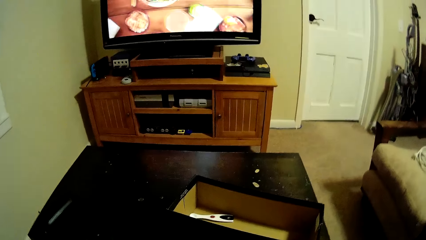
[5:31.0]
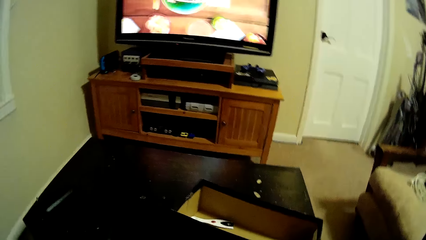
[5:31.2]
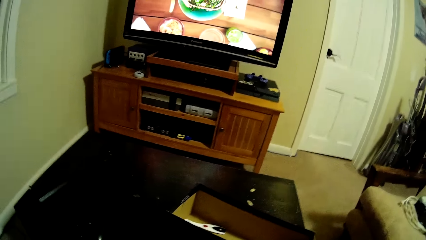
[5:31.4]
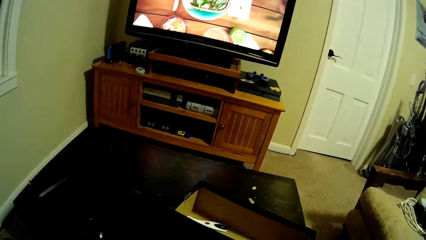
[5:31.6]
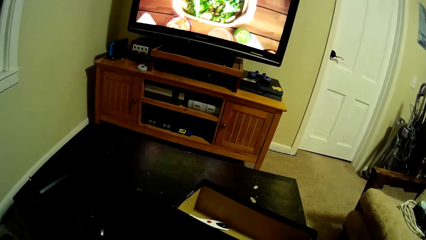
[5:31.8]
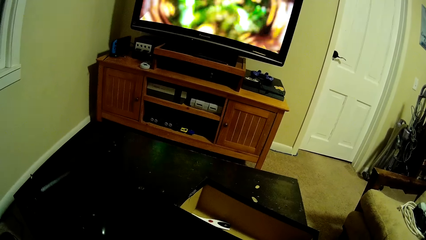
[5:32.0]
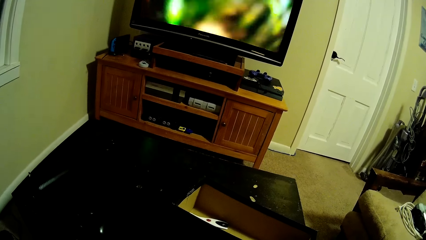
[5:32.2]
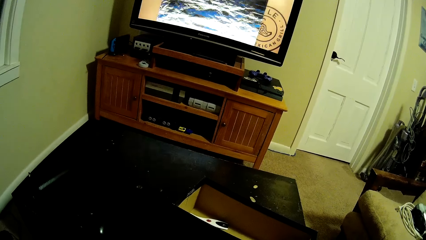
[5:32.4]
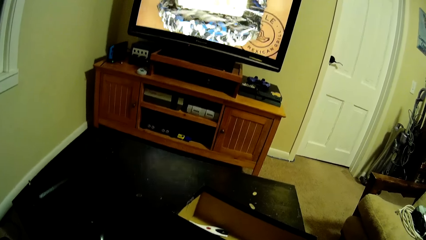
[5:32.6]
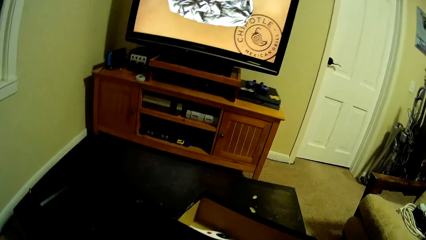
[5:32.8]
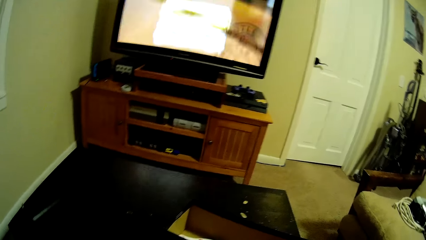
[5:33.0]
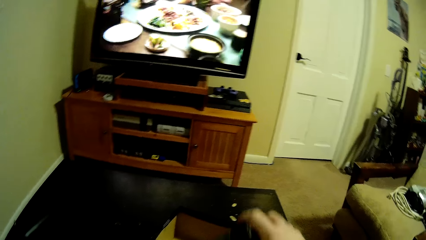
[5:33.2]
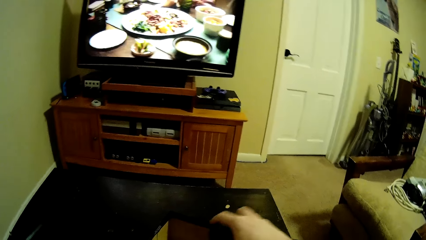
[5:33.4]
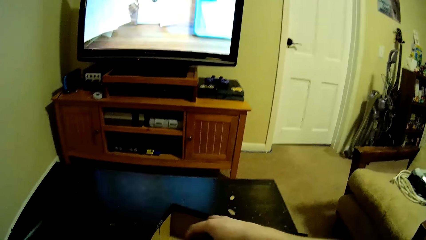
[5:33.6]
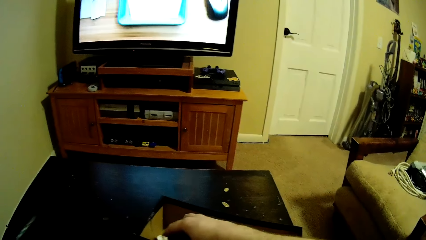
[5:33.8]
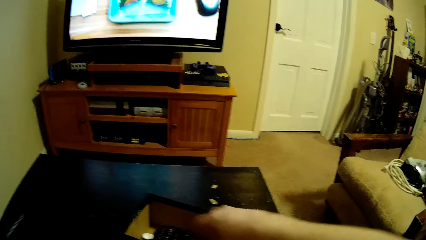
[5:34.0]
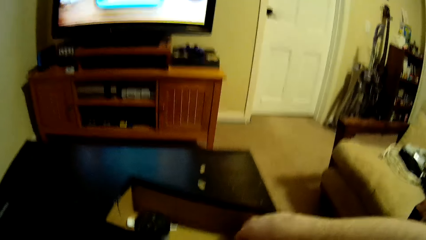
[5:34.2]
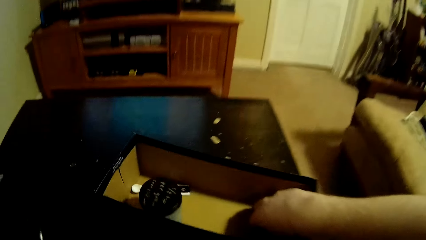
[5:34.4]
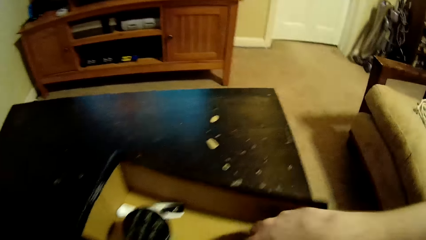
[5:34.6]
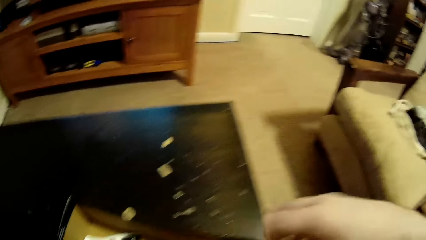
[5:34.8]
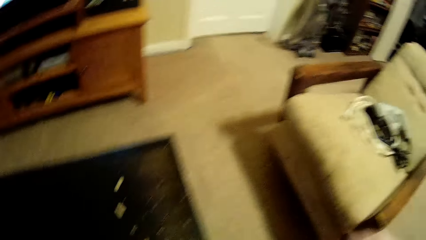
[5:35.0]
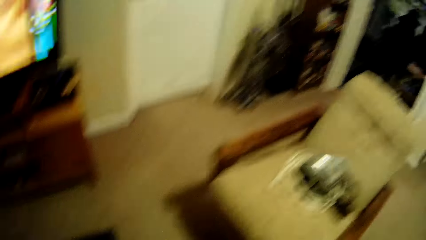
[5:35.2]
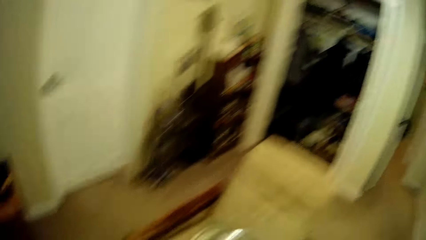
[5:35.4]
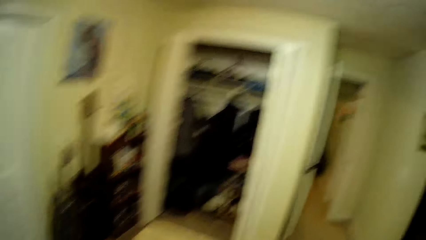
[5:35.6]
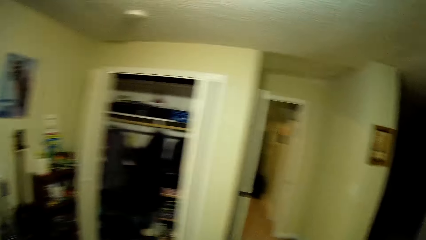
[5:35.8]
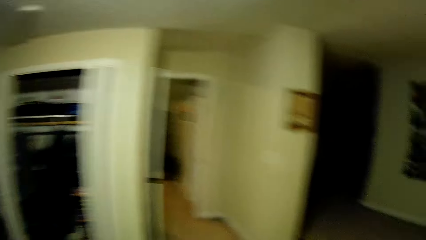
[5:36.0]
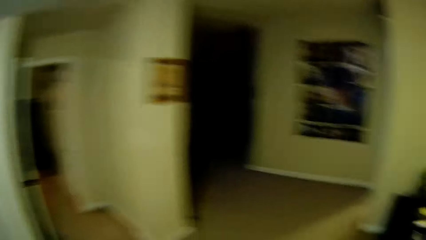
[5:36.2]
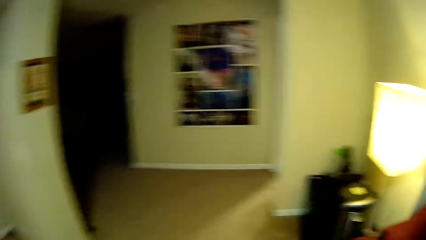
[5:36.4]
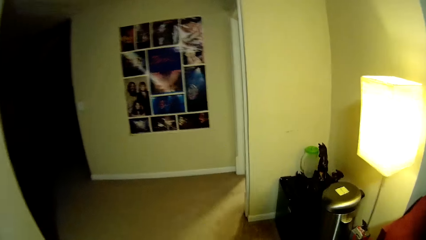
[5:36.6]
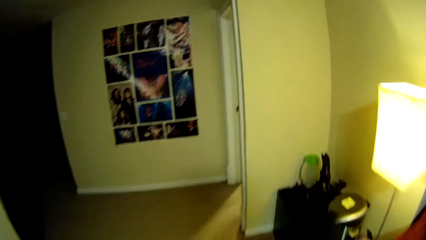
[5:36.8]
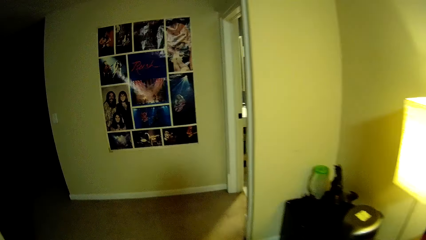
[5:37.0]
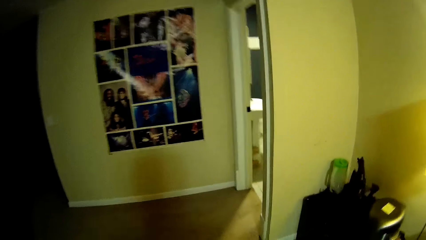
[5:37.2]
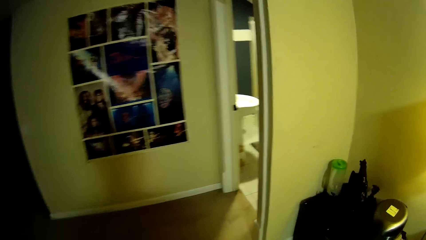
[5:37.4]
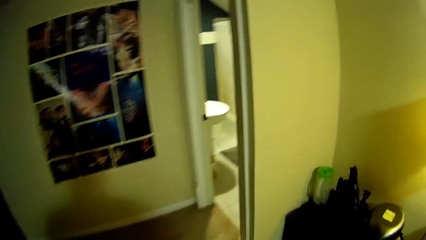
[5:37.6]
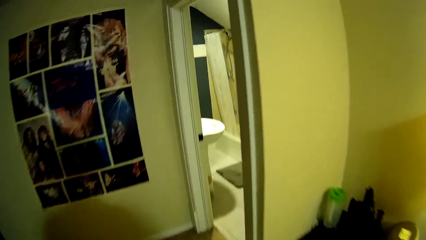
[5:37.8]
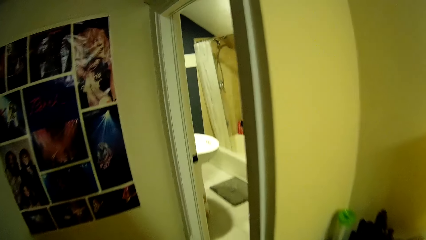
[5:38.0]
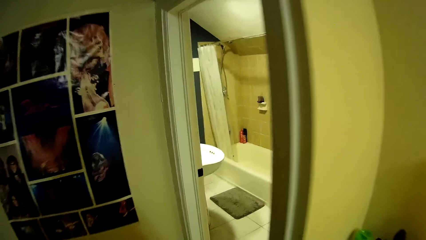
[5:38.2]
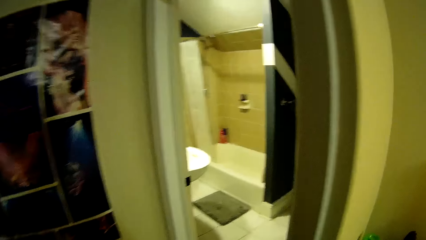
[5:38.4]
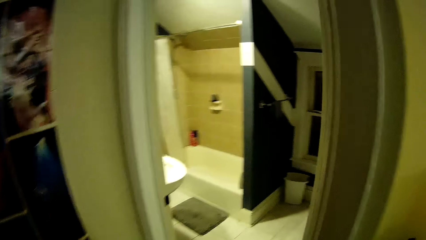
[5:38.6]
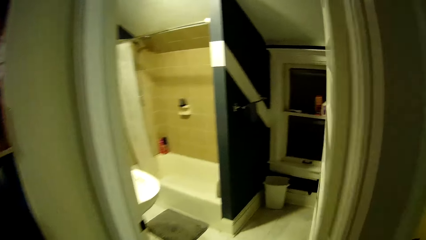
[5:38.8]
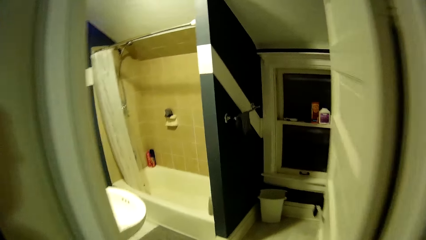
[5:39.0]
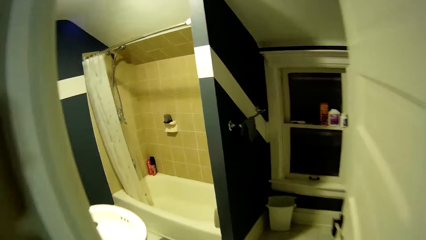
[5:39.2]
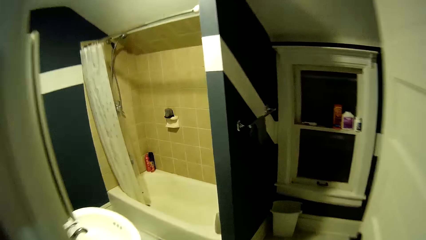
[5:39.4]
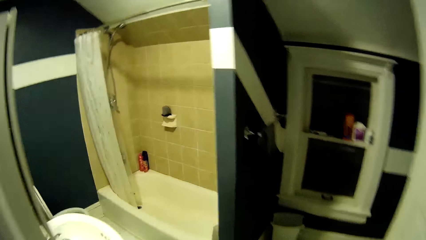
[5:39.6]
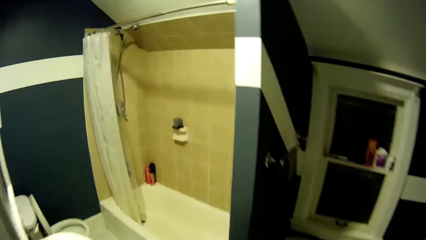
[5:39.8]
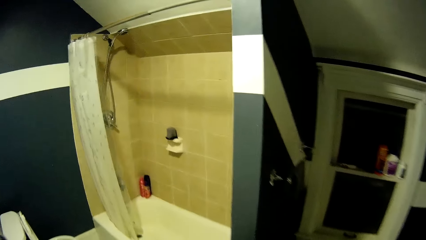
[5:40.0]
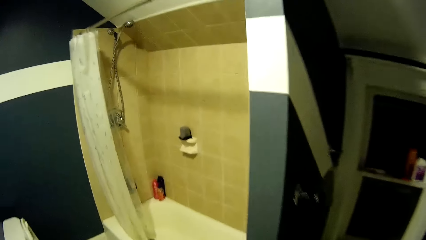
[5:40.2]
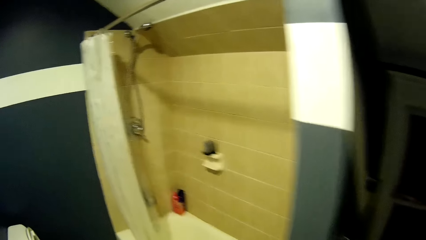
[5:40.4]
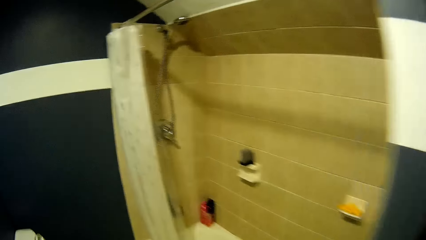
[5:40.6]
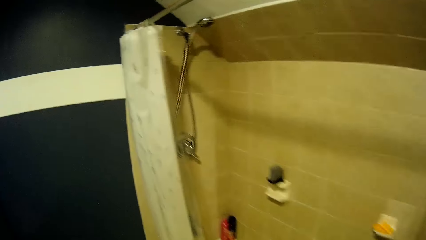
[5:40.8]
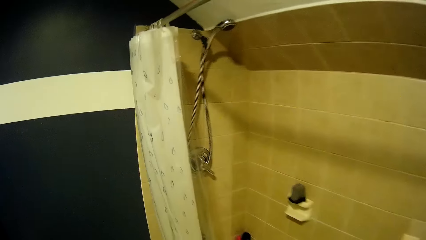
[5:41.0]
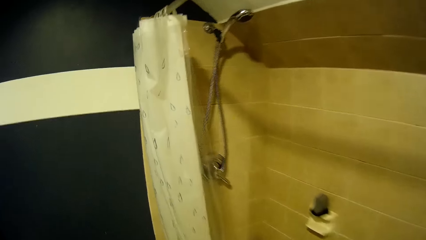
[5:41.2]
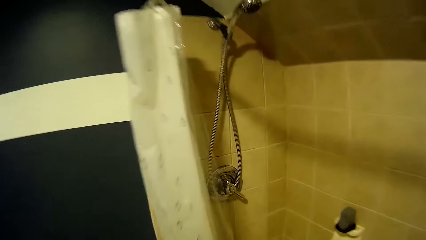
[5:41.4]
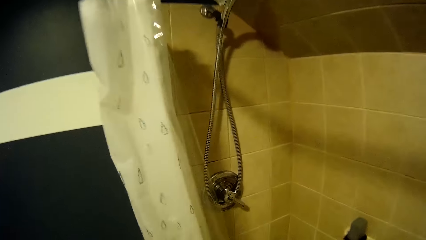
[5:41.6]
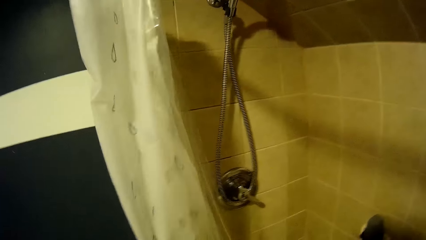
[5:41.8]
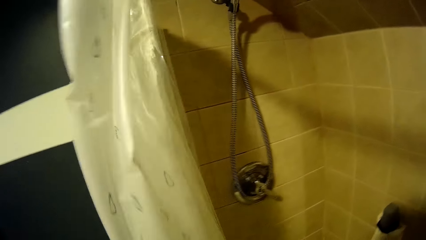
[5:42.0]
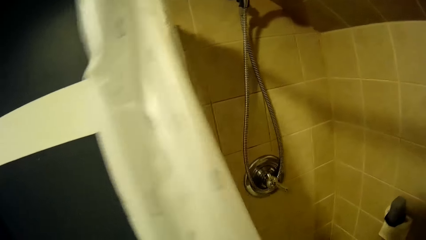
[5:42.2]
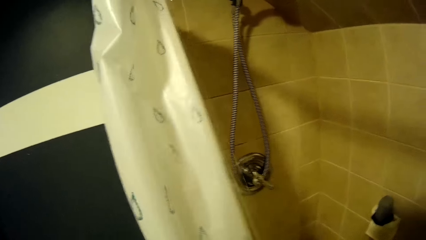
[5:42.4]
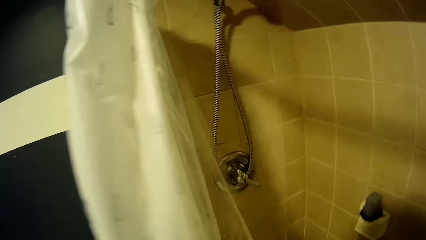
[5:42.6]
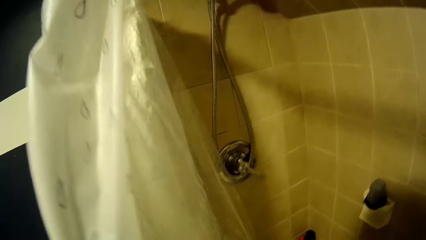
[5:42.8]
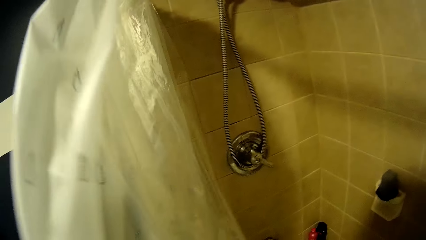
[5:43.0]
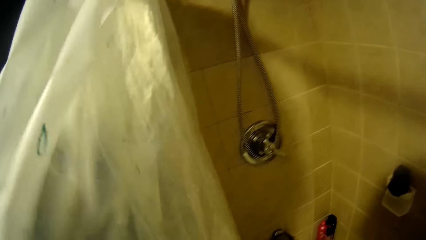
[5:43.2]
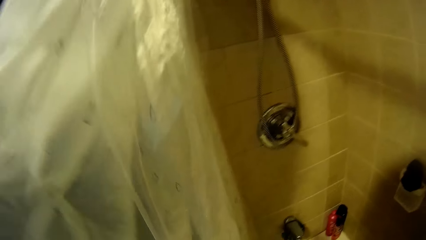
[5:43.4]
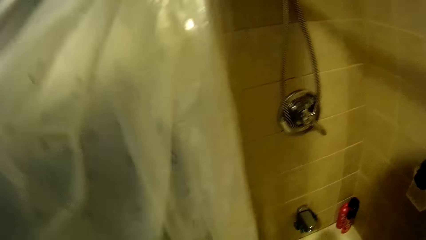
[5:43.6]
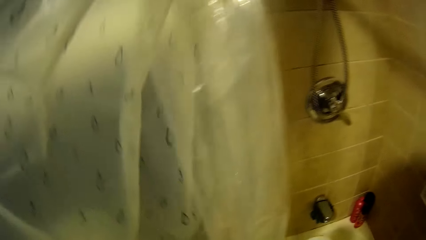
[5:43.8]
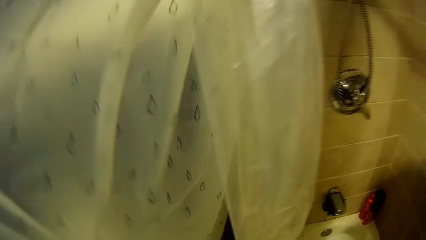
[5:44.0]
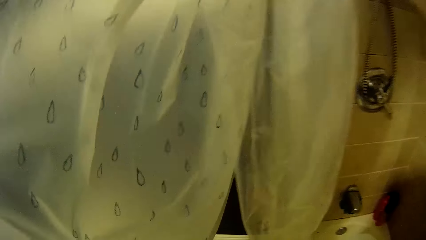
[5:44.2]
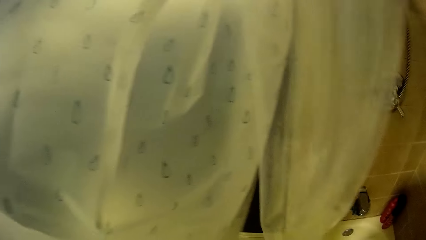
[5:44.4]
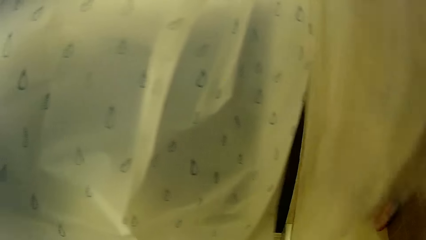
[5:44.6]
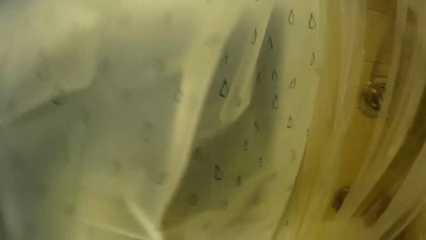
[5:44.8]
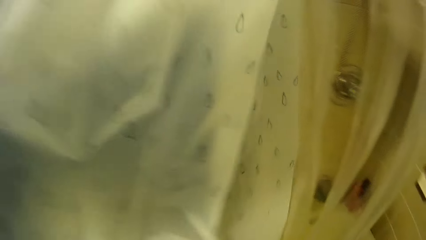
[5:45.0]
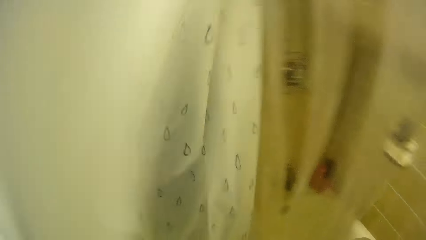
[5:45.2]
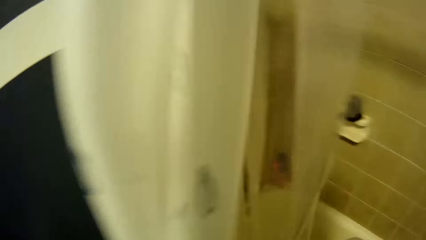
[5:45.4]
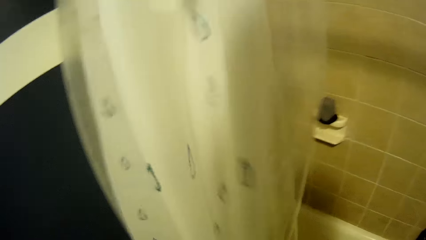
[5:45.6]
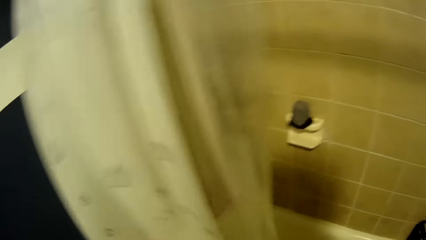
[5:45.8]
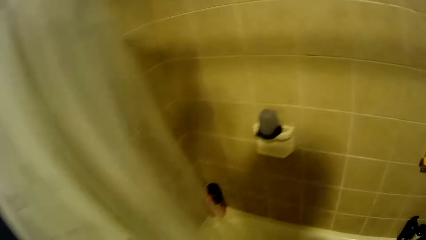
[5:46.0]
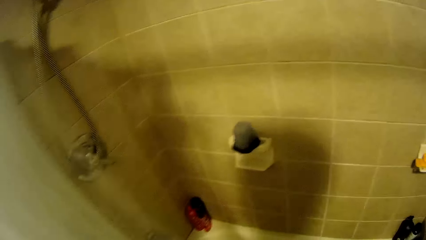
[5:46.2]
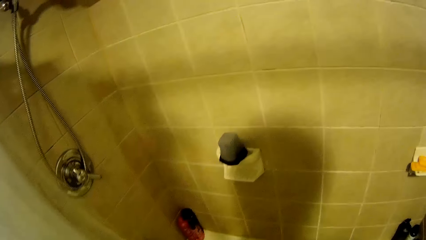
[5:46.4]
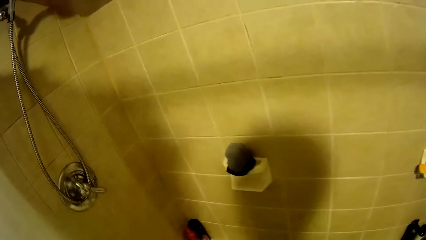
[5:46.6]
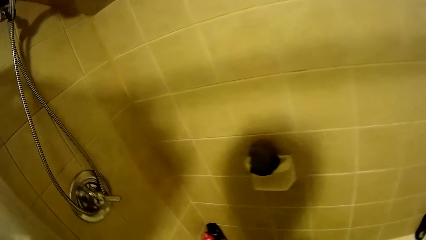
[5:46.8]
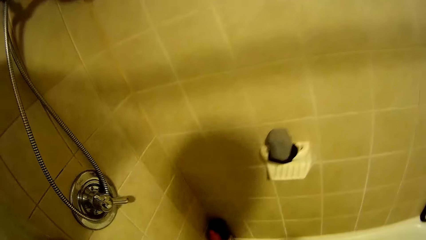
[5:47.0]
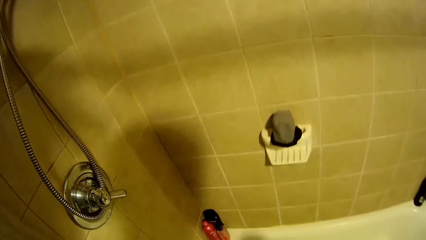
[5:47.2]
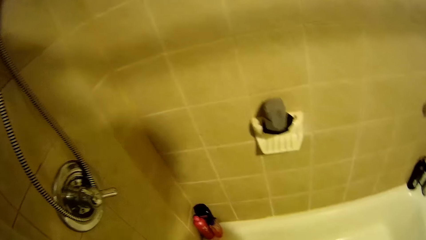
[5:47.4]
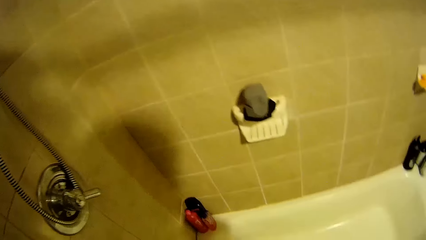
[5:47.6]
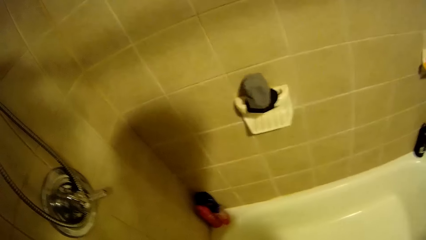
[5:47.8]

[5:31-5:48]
The camera wearer picks up a container. He picks up something in the box. He puts the container in the box. He walks on the floor. He walks around the house. He moves the bathroom curtains with his hands. He holds the bathroom curtain.
